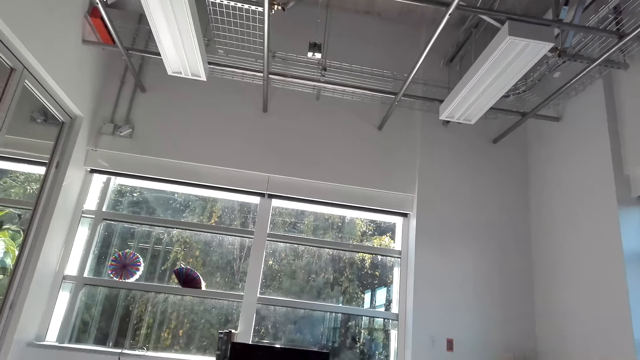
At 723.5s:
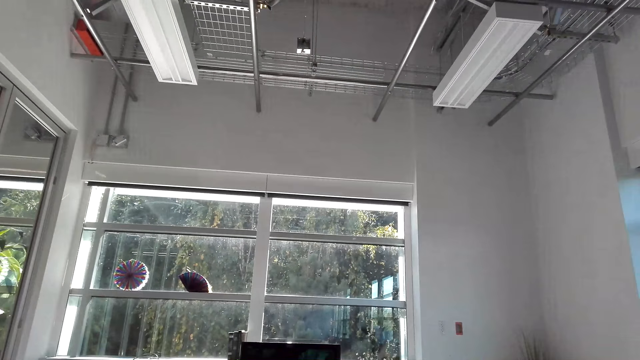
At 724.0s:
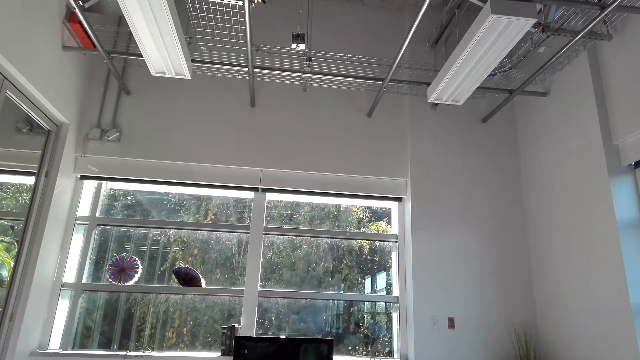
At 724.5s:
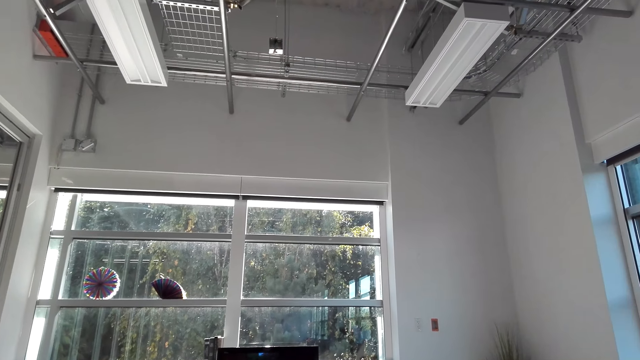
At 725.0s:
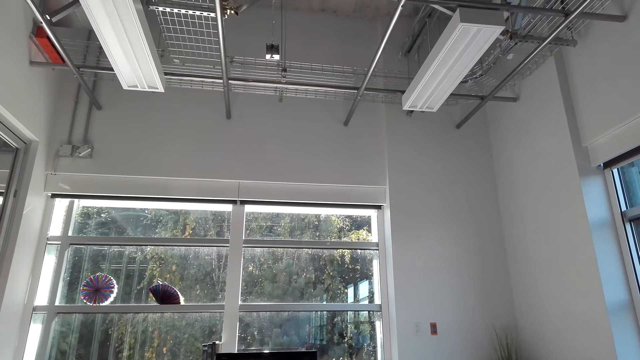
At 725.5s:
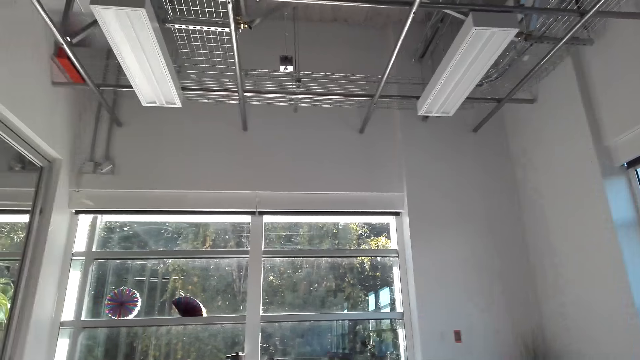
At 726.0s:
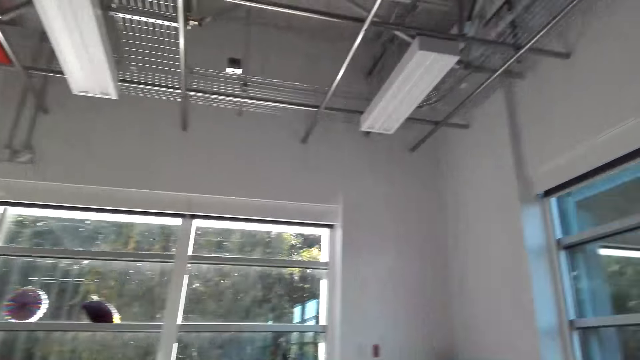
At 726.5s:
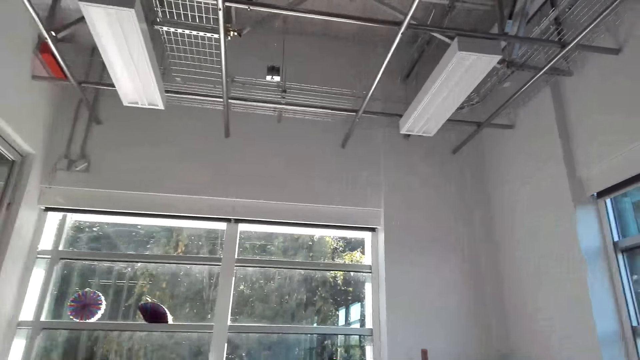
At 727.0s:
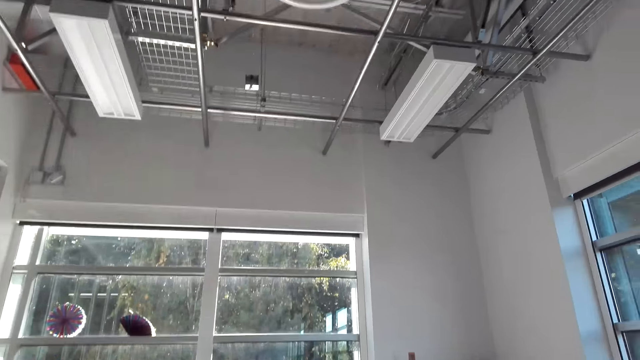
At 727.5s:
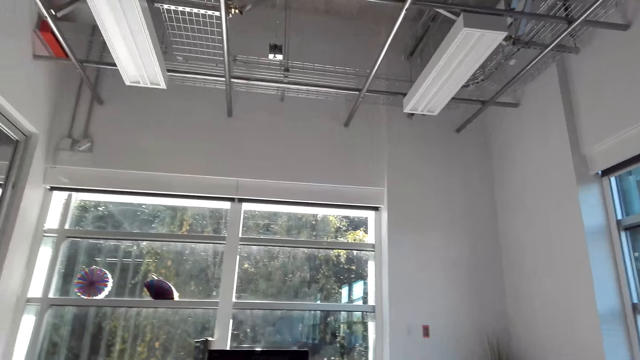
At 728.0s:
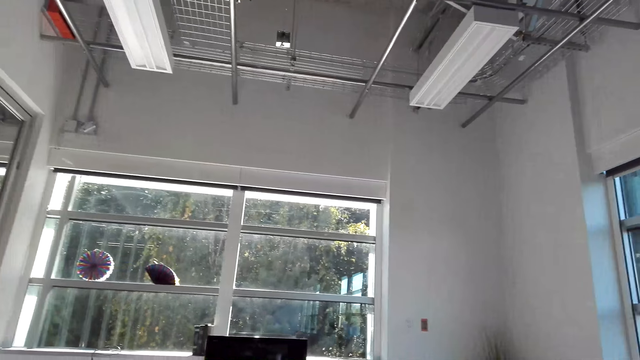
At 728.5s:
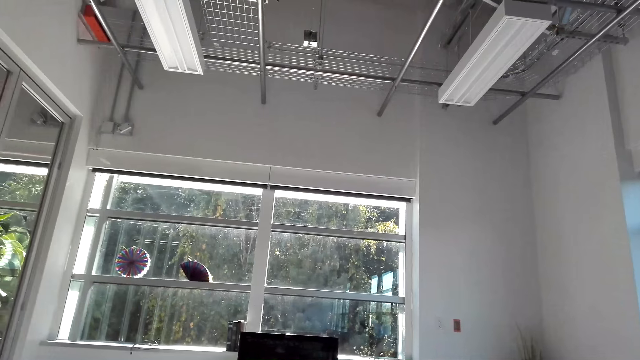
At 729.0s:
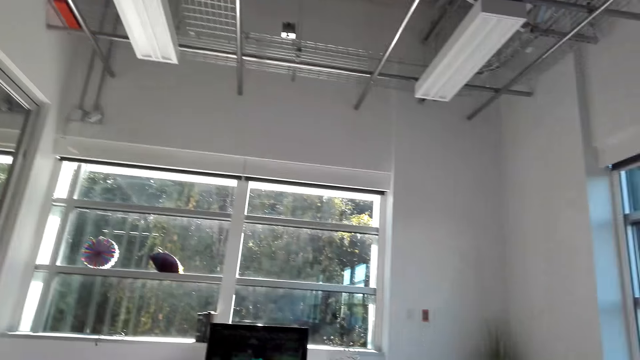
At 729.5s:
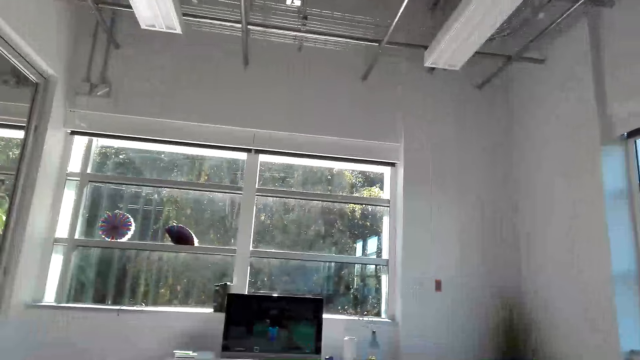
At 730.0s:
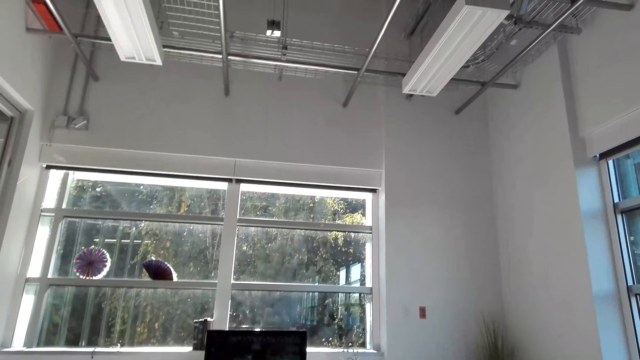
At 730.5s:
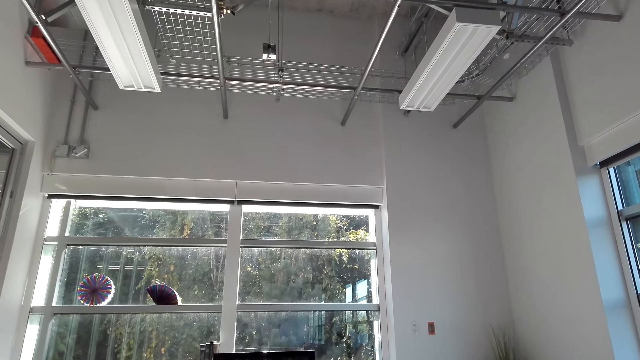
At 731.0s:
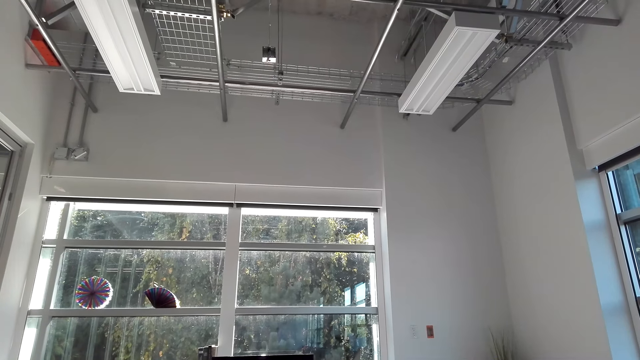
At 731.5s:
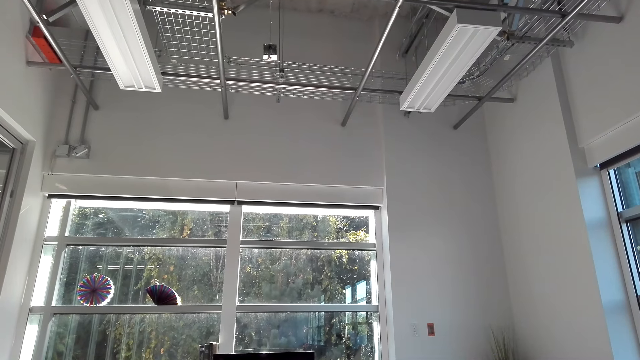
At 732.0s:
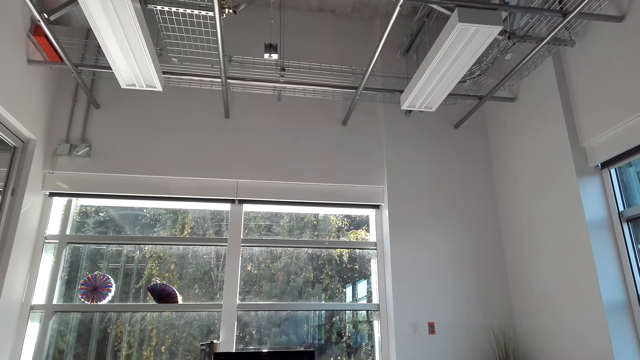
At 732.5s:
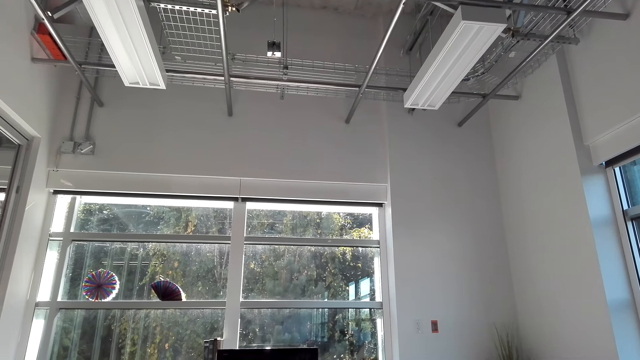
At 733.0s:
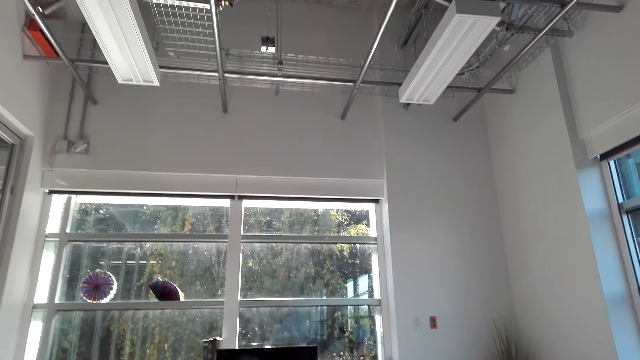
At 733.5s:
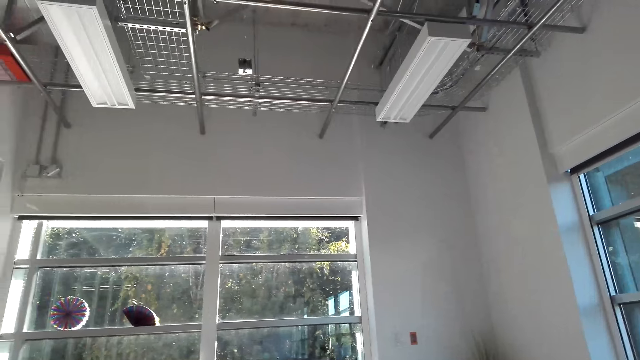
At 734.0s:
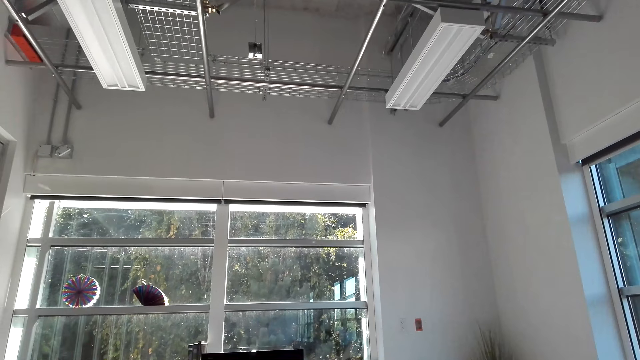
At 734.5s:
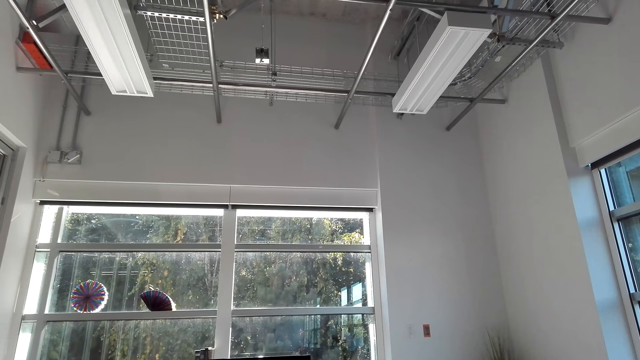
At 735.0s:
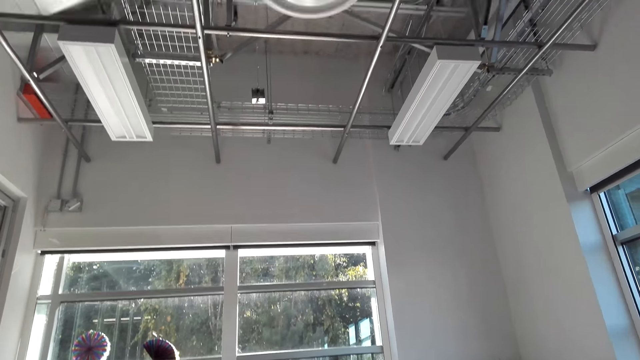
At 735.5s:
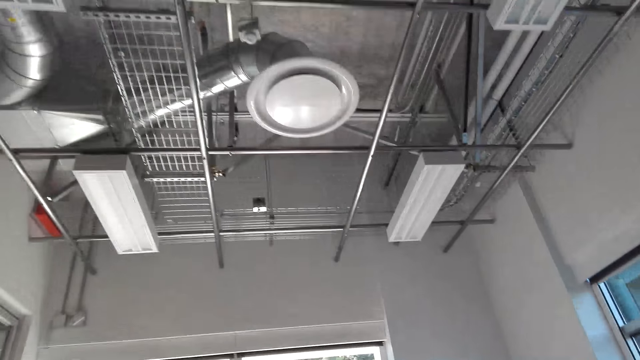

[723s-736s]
The camera wearer watches the television. They move around the living room. They watch the television. They move around the living room.

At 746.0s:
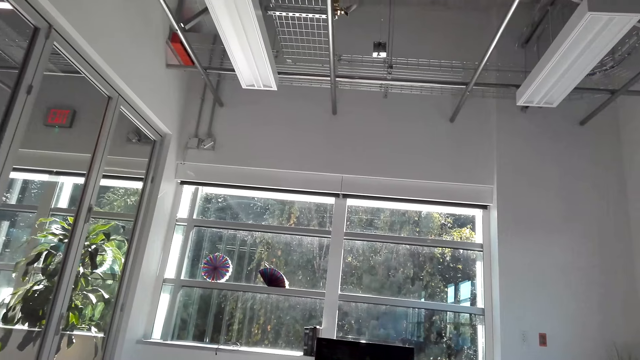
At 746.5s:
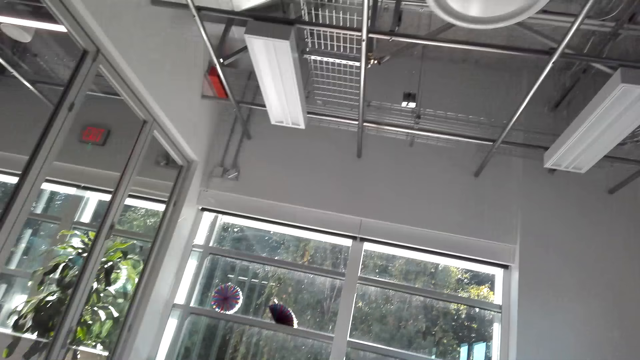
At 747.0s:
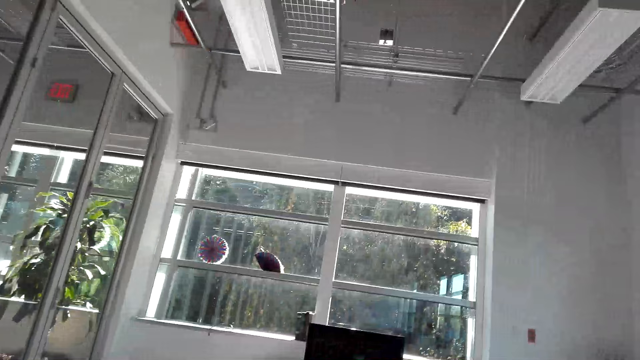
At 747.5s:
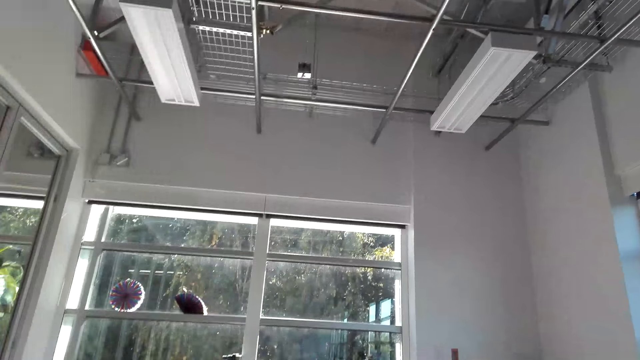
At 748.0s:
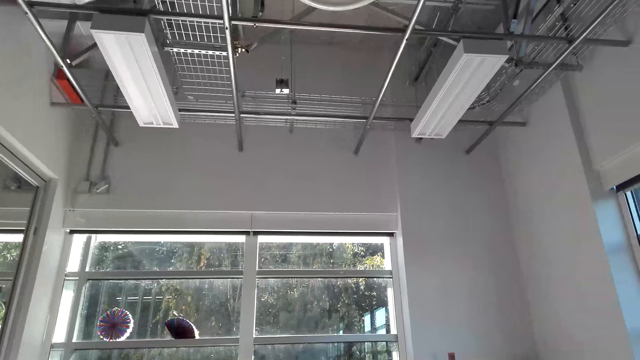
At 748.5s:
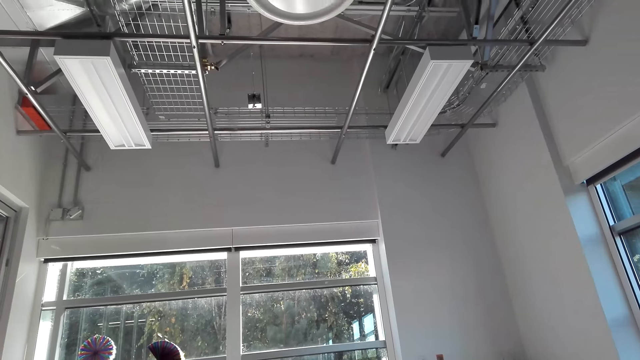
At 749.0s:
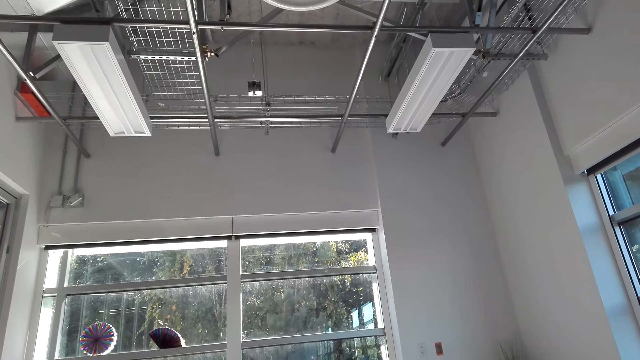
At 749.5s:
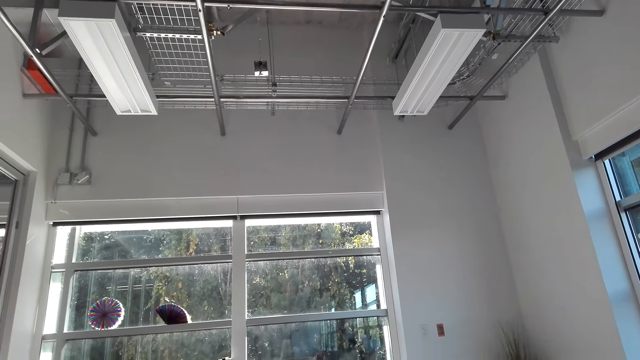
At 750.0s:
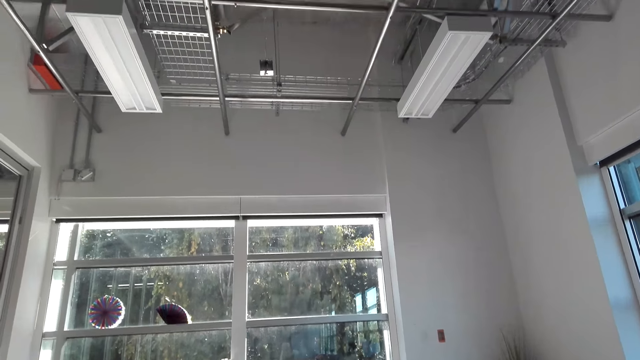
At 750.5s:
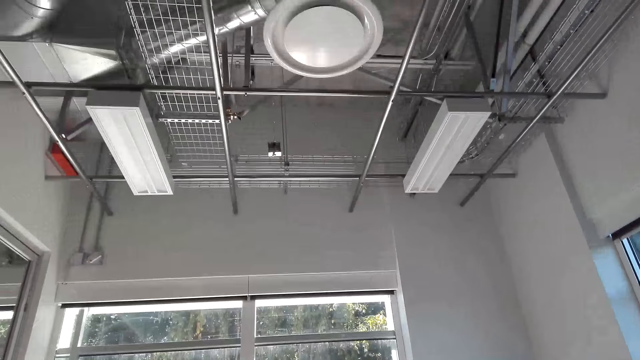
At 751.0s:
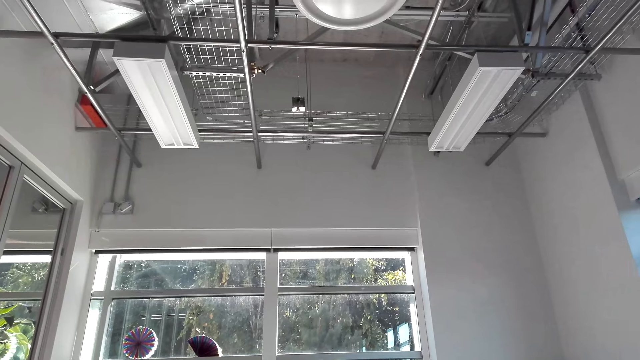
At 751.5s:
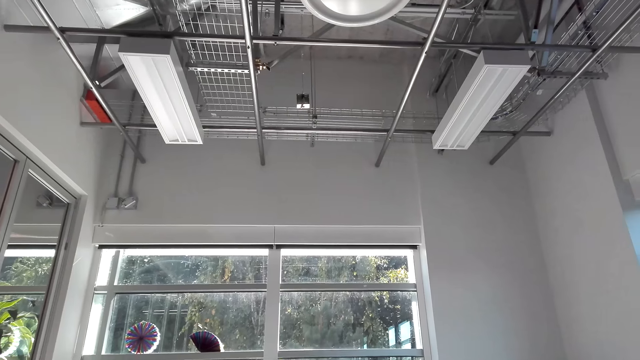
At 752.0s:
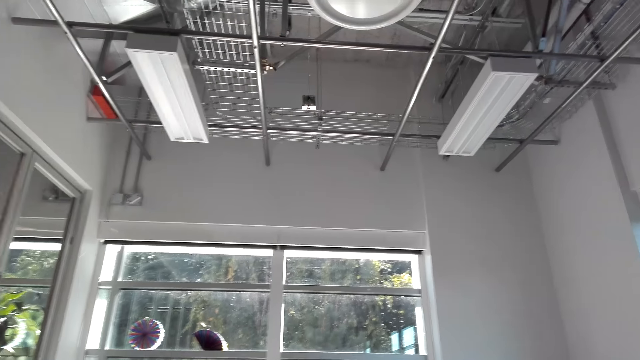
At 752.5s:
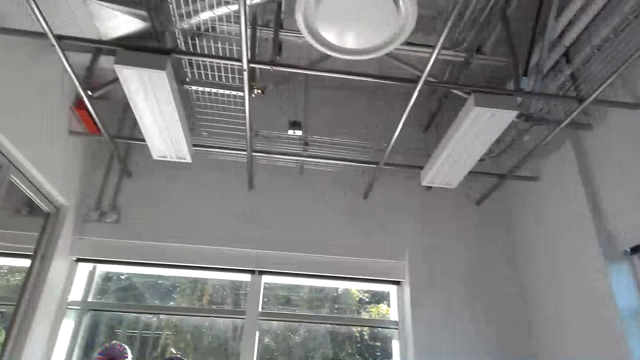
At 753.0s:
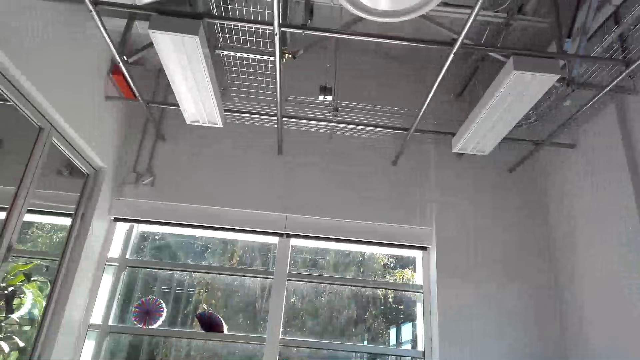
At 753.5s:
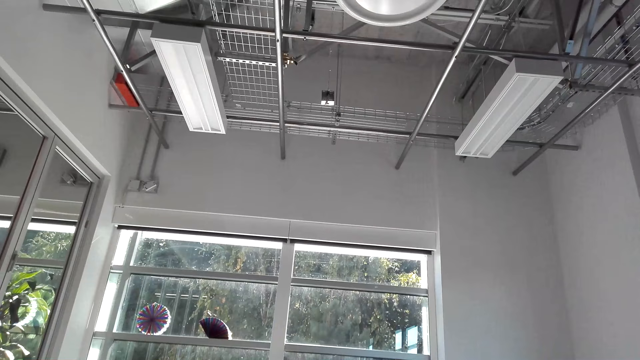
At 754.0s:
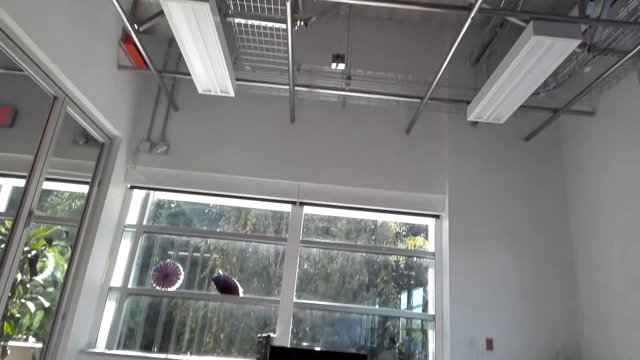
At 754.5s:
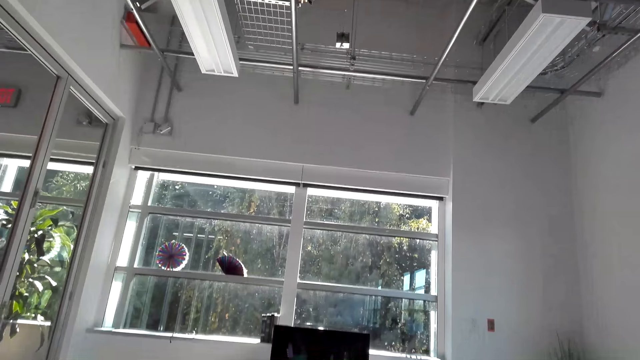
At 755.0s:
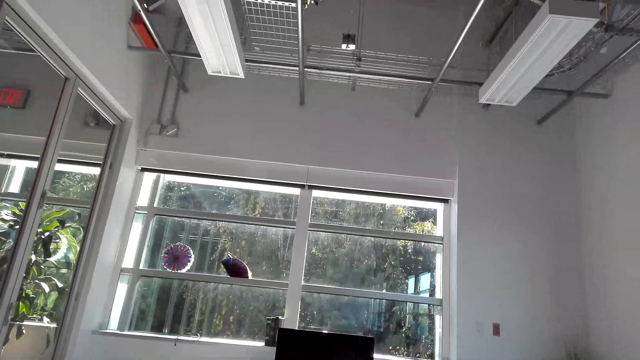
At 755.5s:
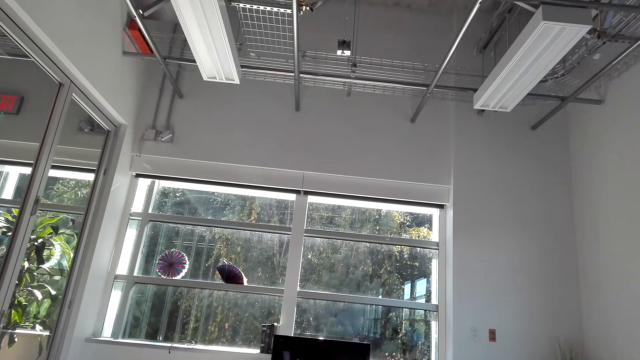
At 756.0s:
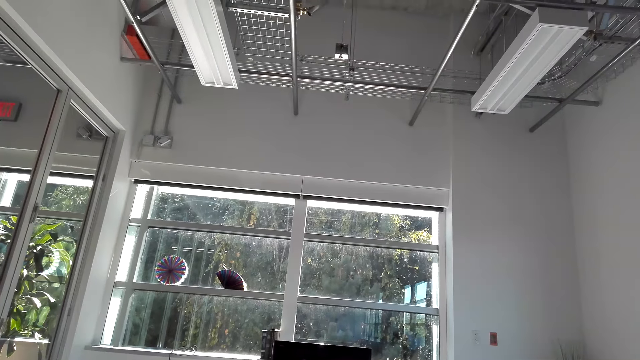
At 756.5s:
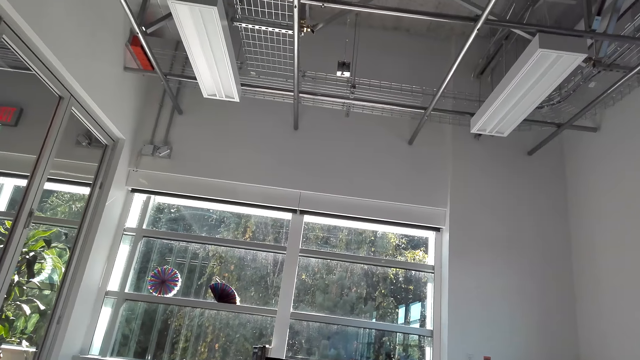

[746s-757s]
The camera wearer watches the television. They move around the living room. They watch the television.
